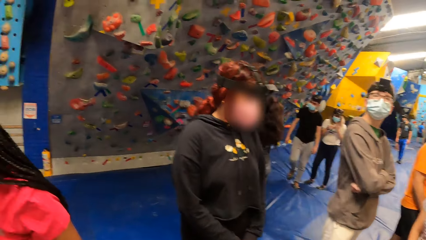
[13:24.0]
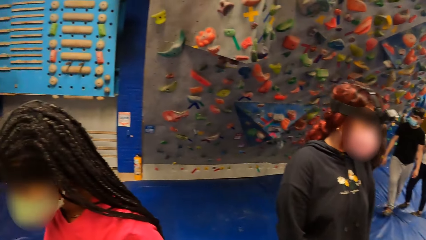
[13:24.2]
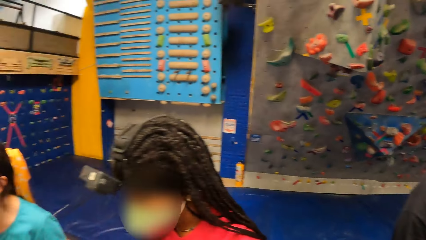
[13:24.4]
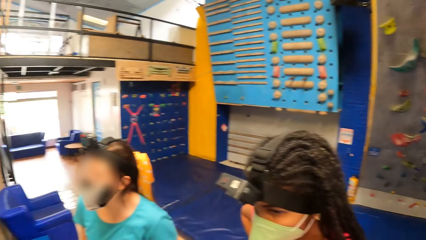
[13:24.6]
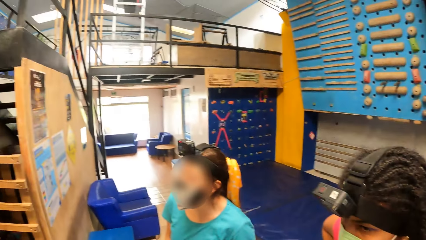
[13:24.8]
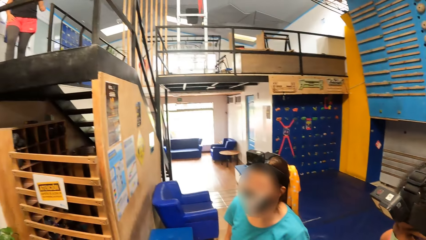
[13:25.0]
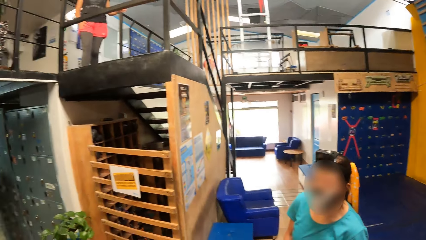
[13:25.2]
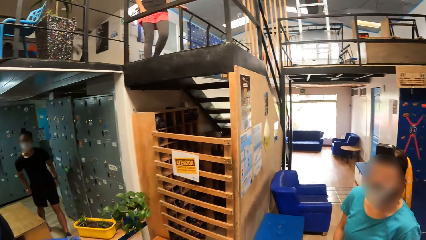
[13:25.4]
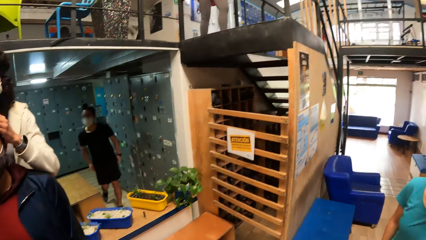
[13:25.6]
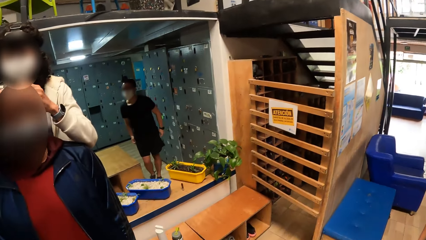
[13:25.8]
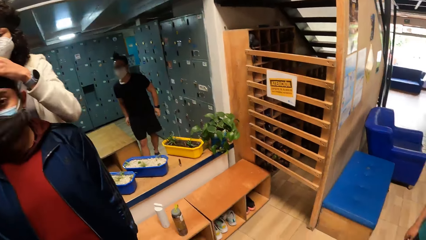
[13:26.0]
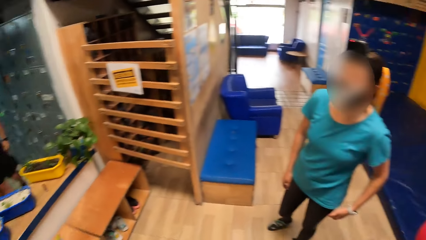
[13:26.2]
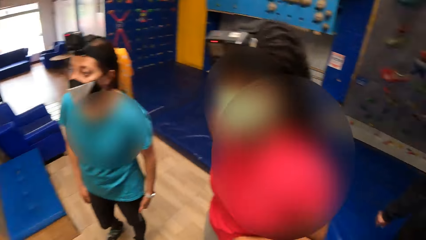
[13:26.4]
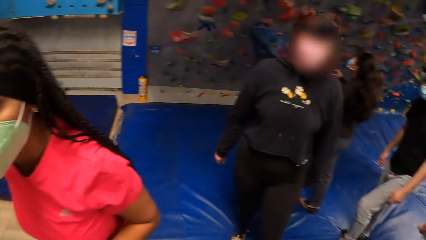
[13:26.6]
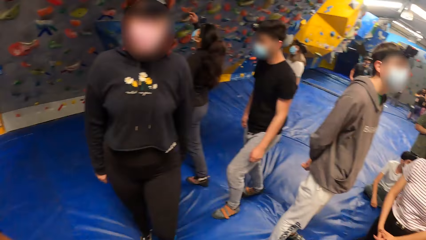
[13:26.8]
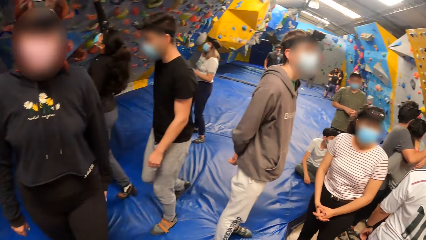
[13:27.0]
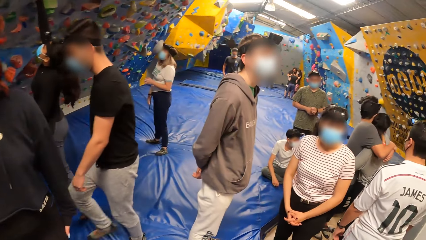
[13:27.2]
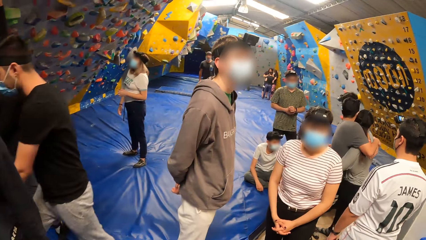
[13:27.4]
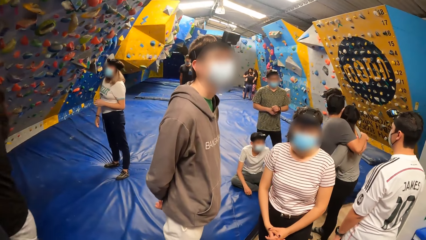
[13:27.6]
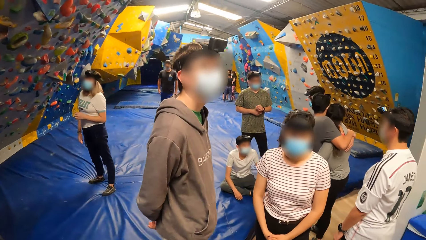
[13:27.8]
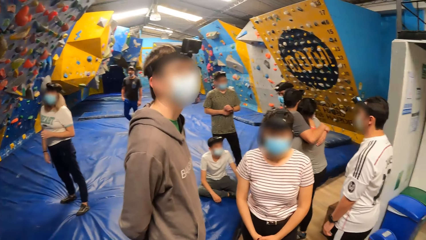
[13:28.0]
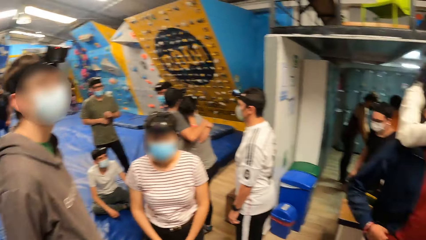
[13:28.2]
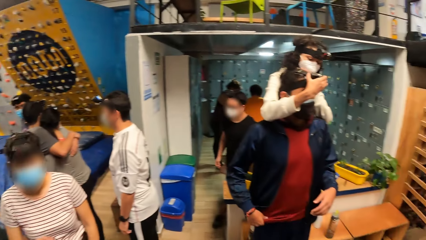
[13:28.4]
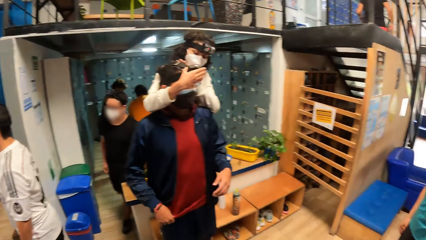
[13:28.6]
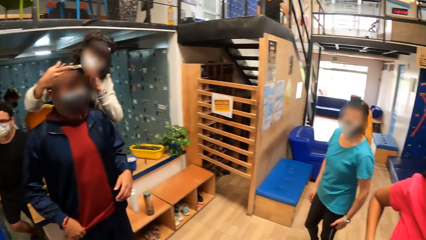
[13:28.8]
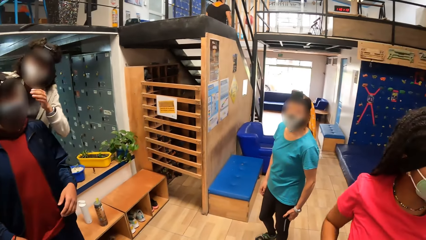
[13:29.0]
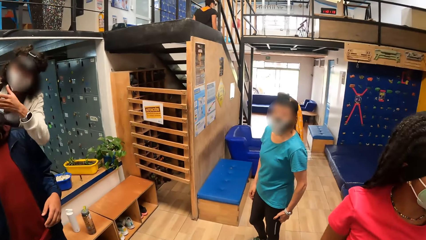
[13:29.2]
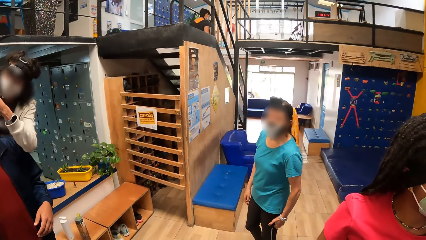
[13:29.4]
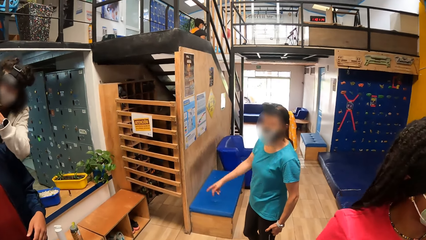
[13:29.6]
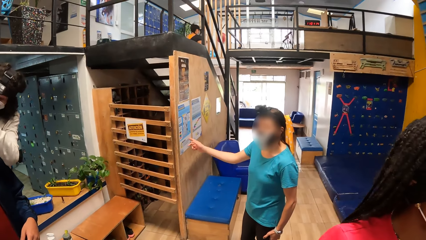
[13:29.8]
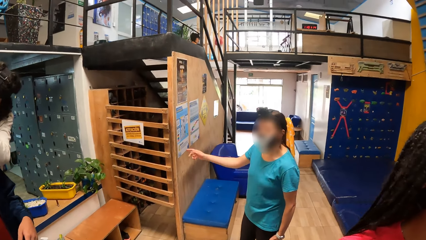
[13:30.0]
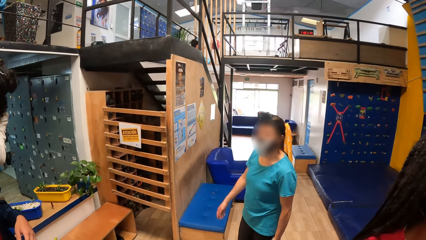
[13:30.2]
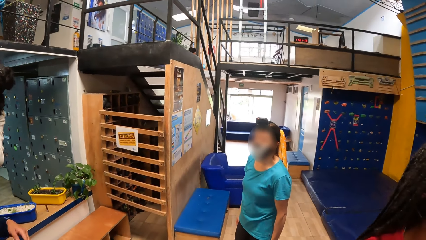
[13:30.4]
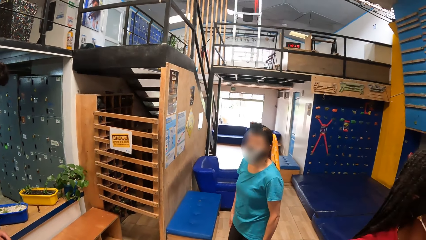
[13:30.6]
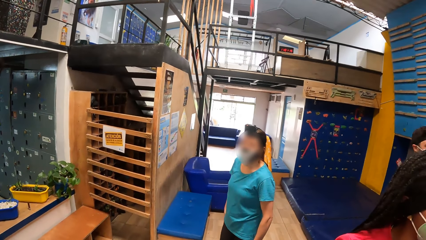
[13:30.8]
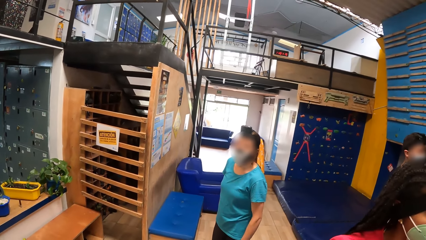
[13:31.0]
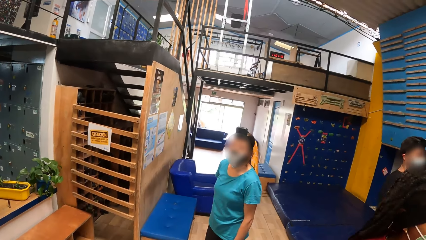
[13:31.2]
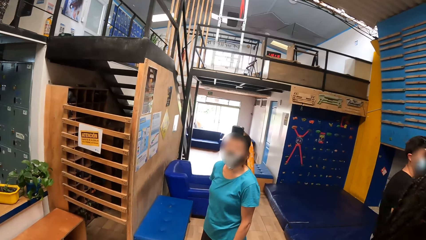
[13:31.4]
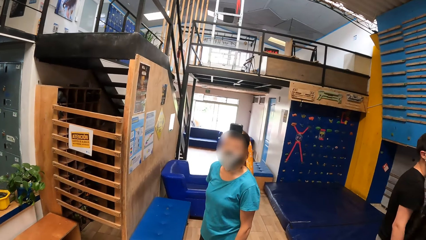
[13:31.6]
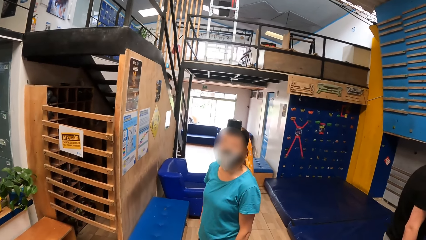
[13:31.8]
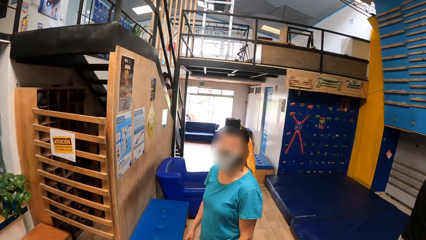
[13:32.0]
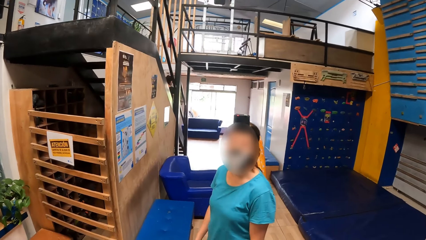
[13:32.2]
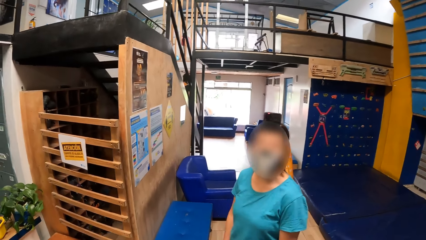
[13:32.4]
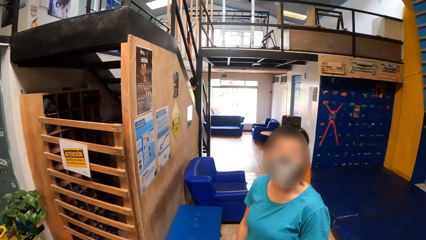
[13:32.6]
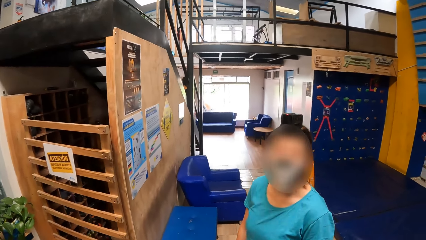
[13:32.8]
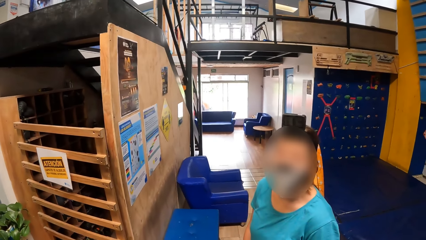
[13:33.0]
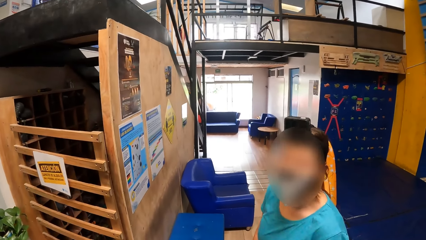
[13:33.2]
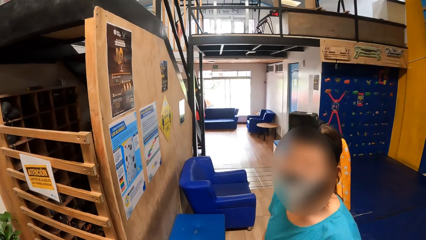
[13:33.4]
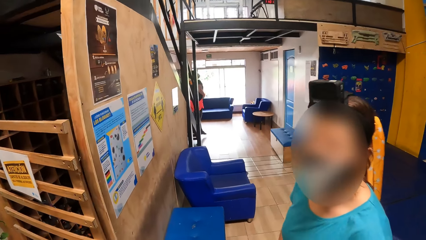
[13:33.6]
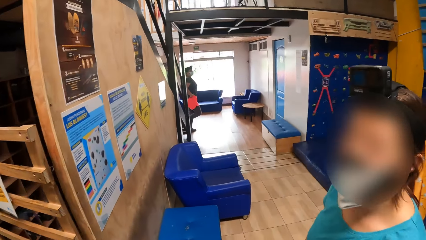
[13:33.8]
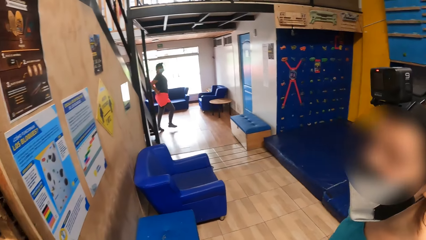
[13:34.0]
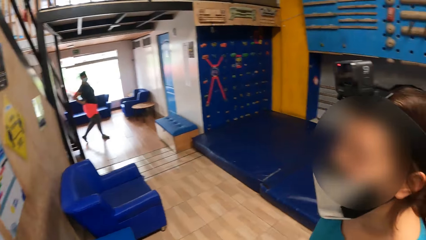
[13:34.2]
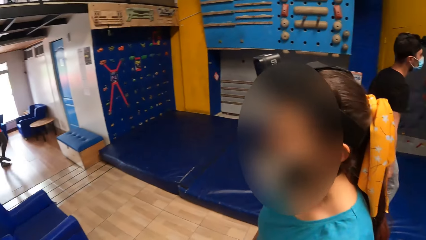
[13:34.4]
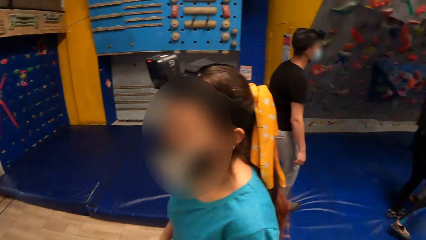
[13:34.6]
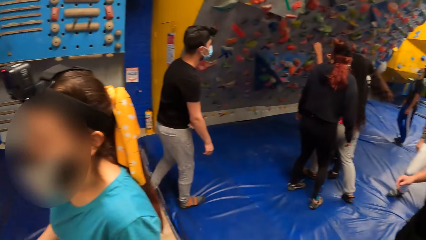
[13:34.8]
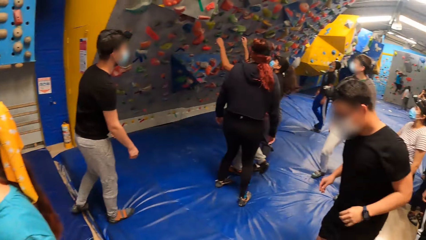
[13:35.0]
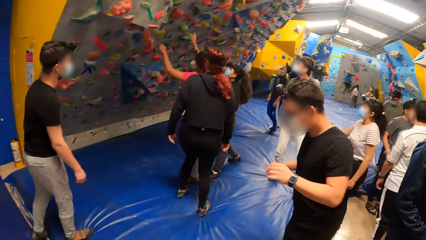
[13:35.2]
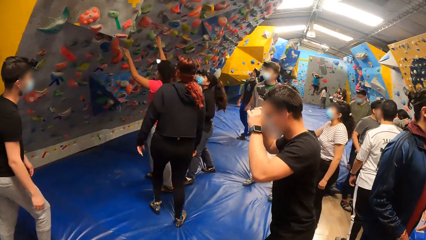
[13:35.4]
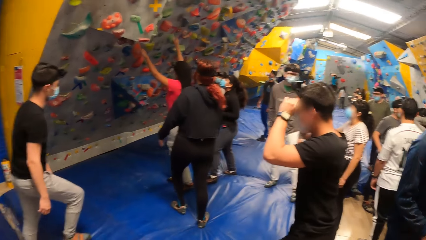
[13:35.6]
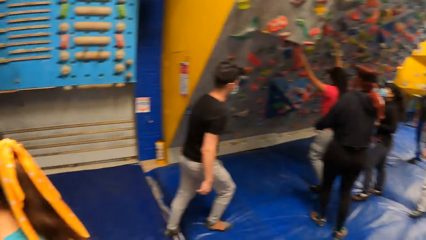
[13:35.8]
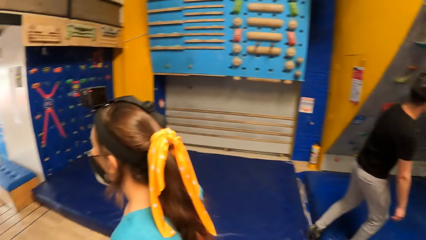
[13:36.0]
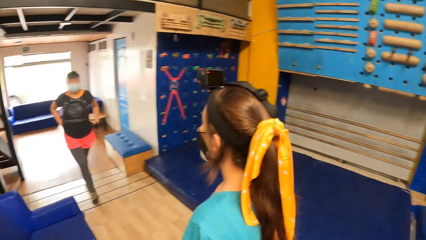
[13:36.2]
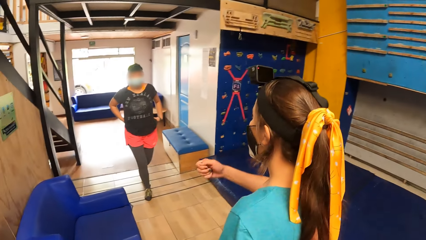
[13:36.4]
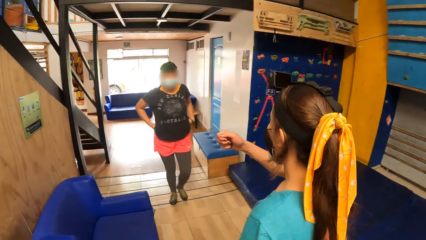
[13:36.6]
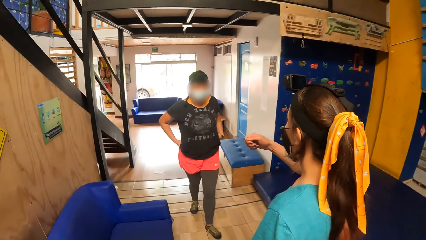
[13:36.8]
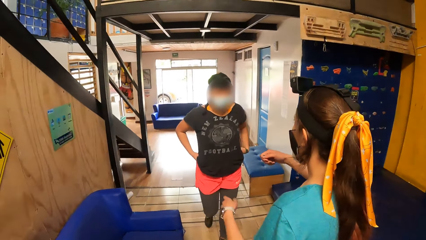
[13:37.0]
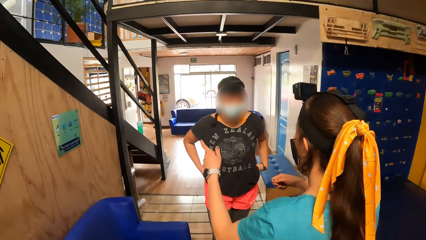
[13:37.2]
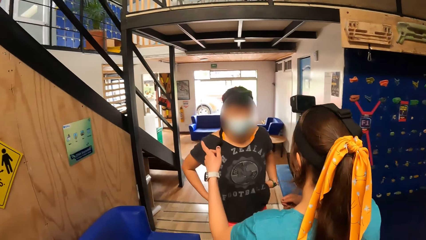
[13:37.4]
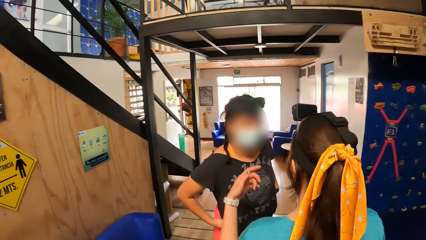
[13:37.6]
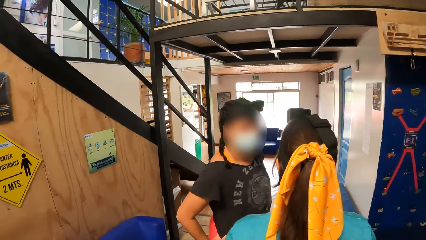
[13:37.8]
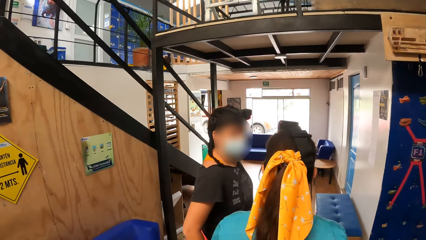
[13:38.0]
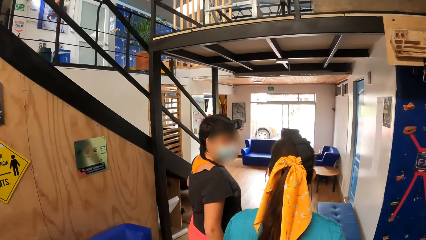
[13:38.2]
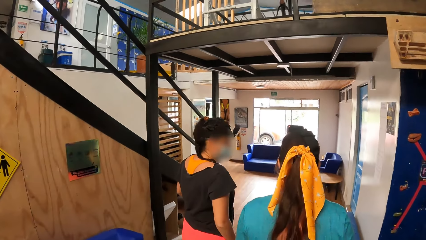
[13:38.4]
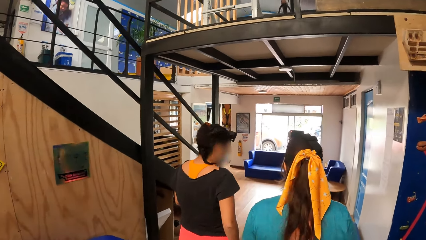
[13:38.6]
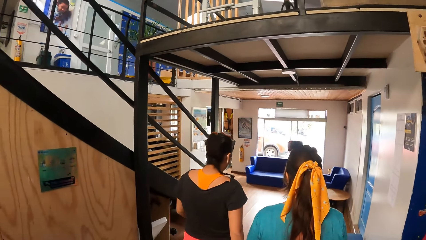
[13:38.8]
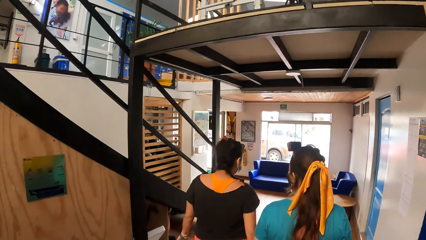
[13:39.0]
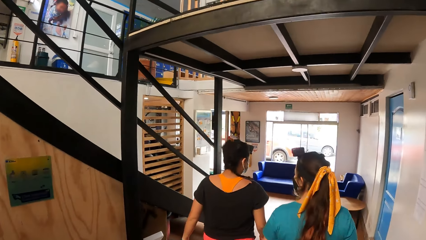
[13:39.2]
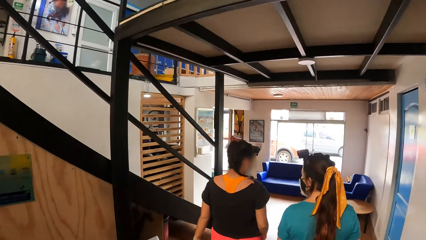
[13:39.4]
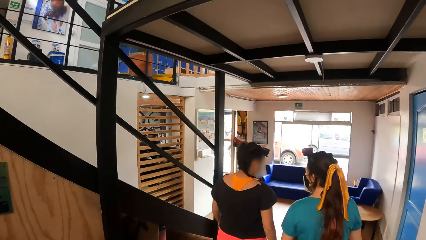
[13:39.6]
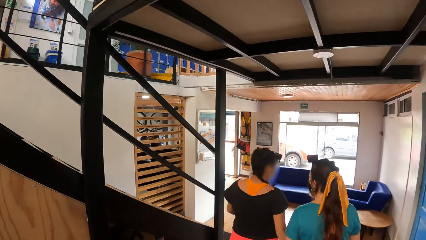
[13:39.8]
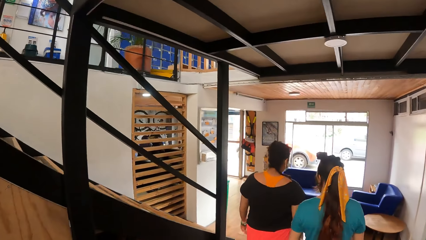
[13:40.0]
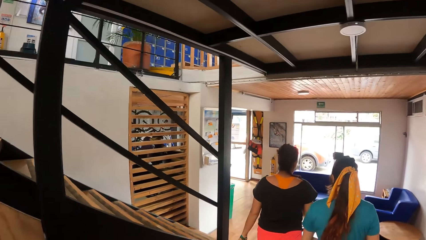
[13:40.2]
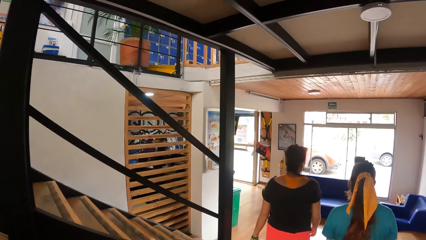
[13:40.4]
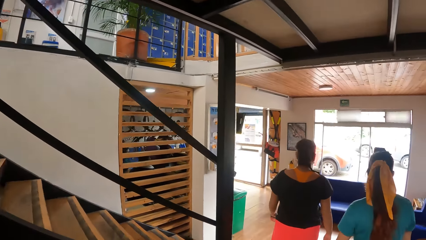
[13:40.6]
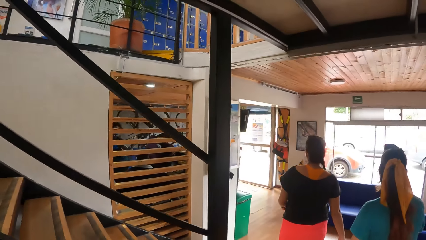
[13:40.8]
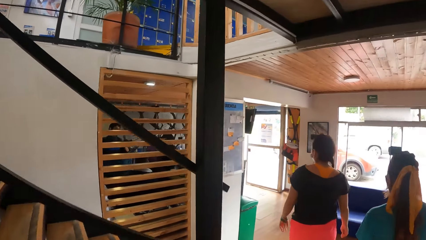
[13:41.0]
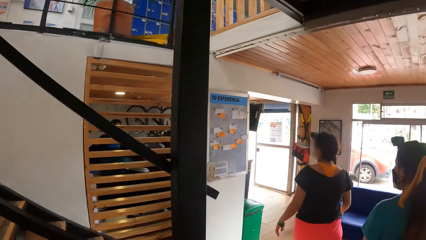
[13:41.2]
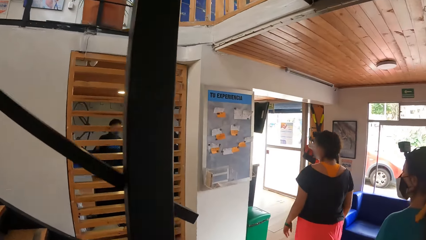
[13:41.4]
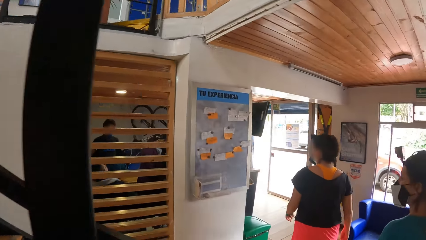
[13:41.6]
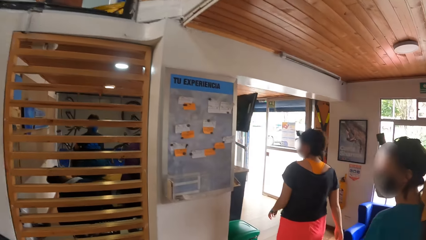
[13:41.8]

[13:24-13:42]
The camera wearer looks at the people. A woman walks down the staircase. The camera wearer looks at a person. Another woman touches the rocks on the rock wall with both hands. The camera wearer looks around. Another woman converses with the first woman. The camera wearer looks at another person. They follow this person and the first person.
